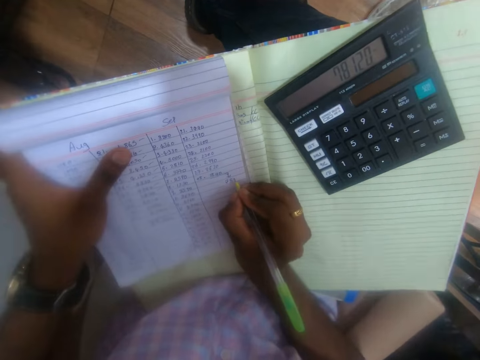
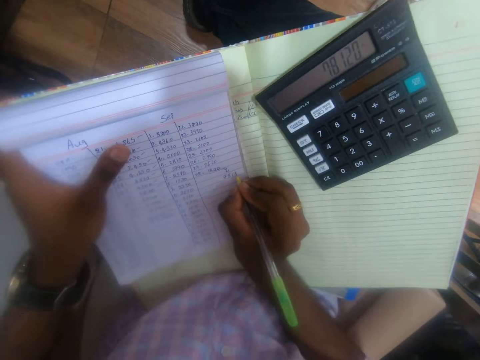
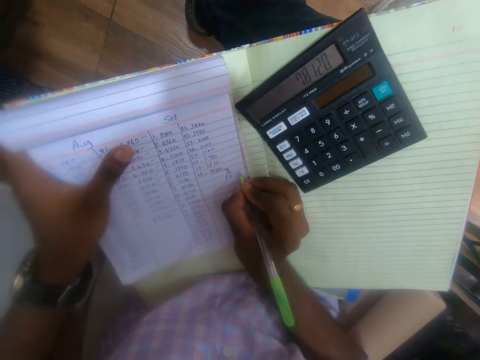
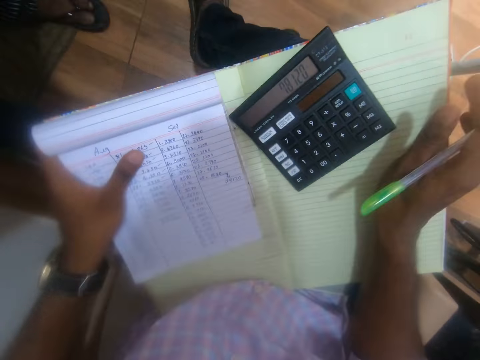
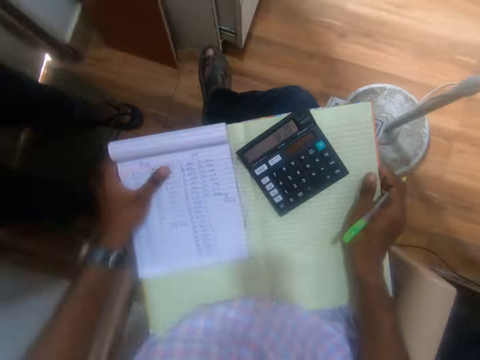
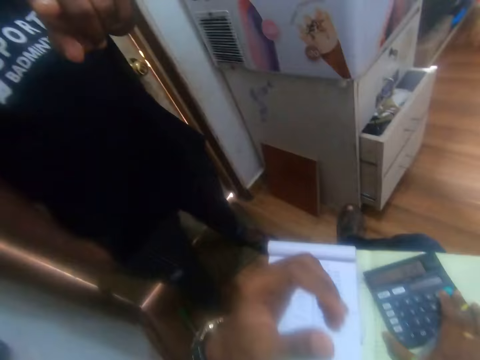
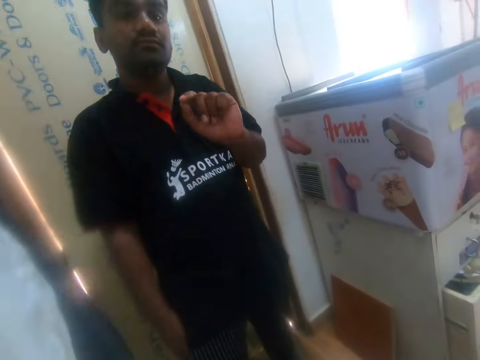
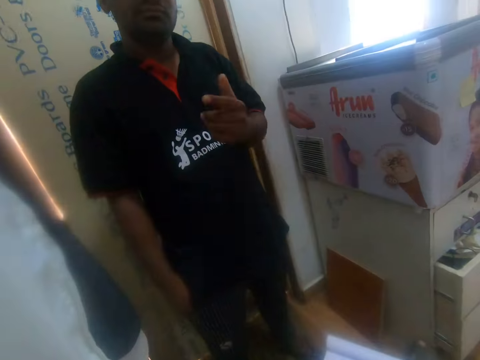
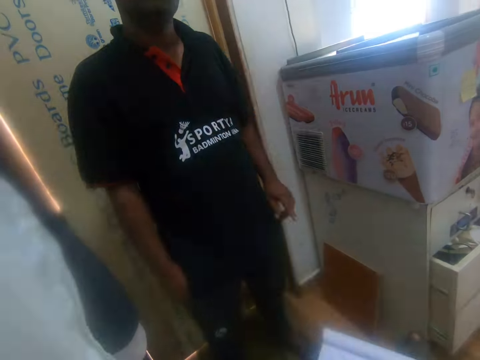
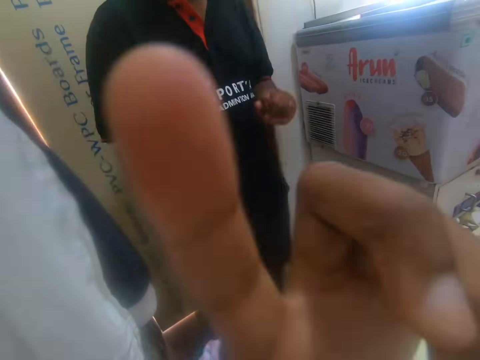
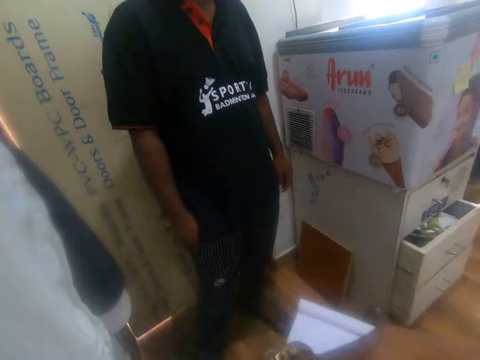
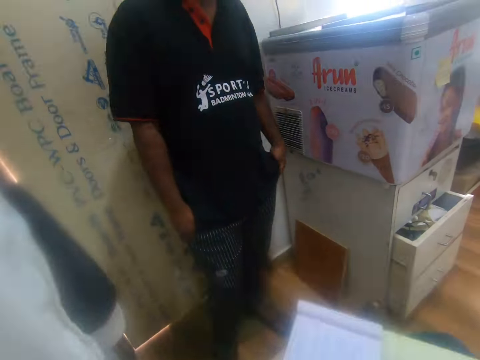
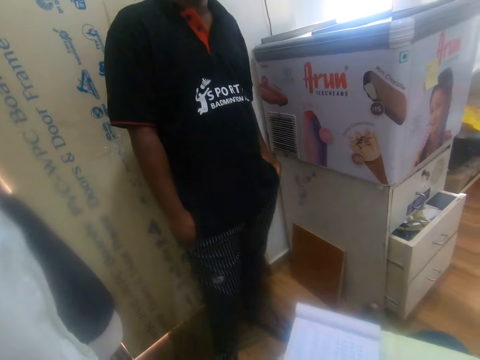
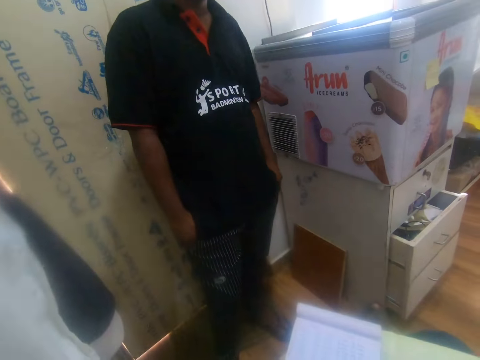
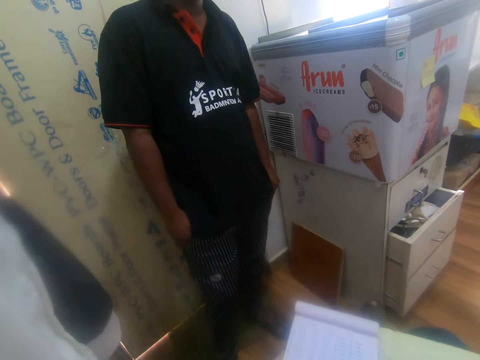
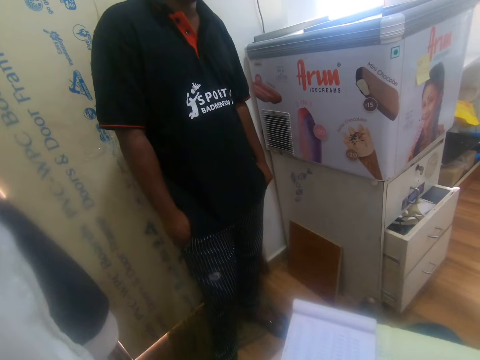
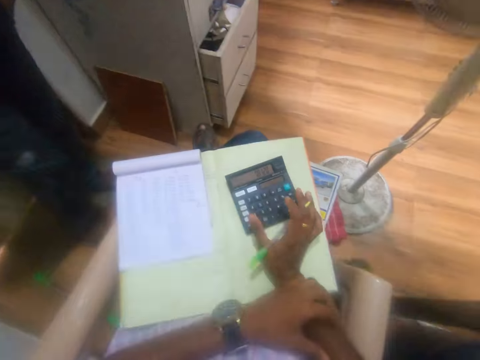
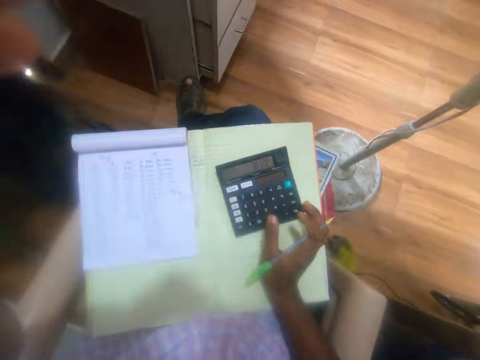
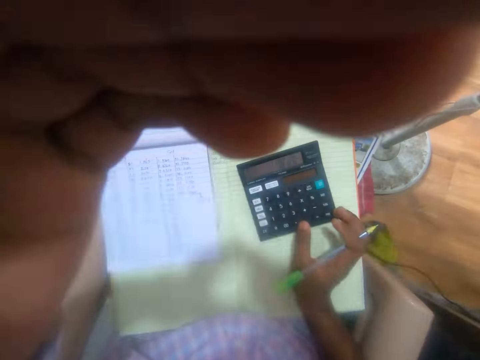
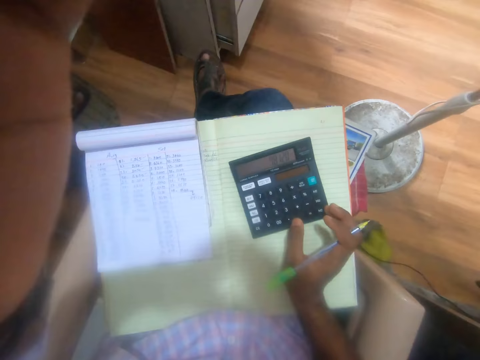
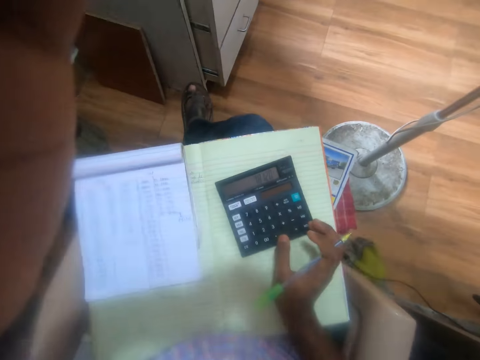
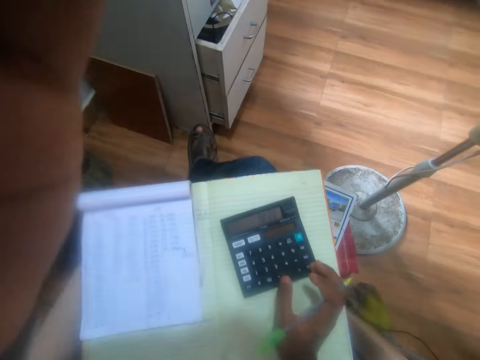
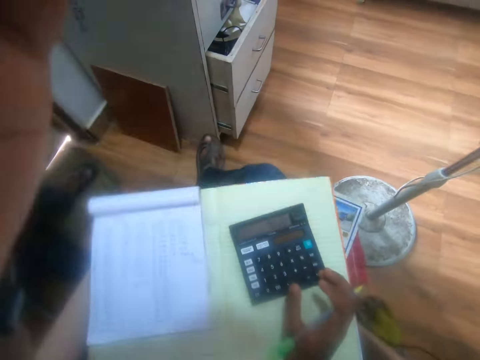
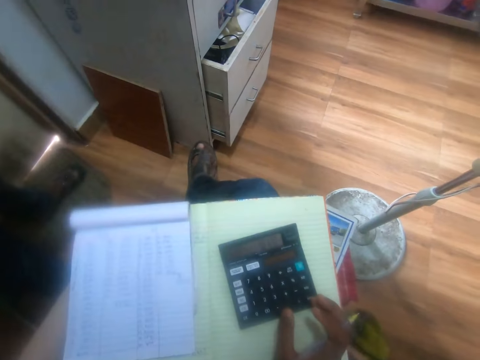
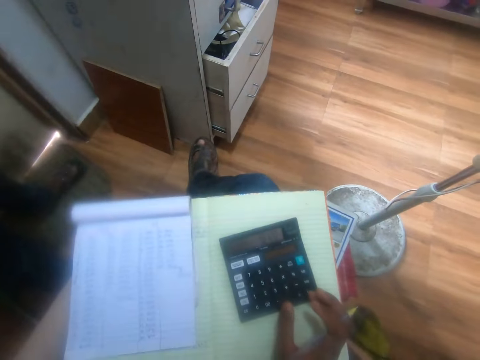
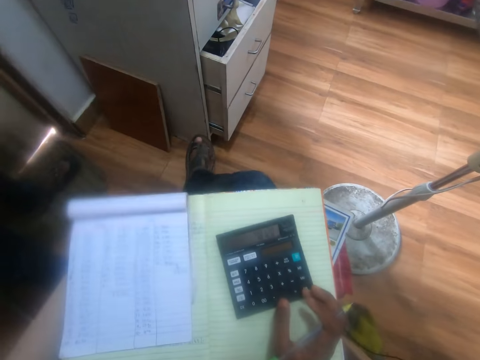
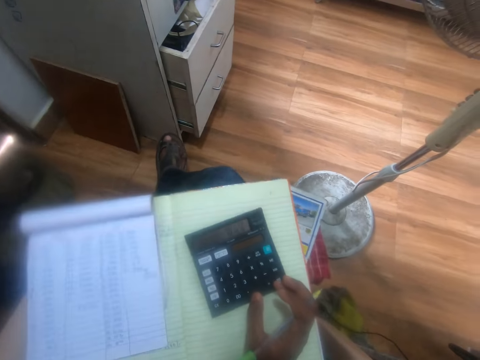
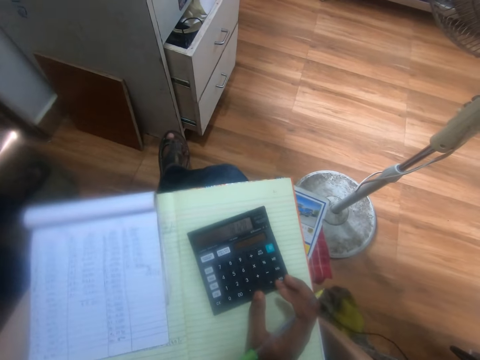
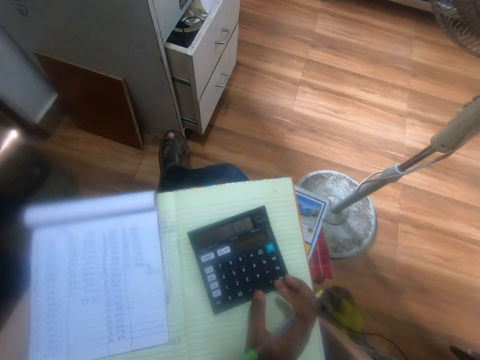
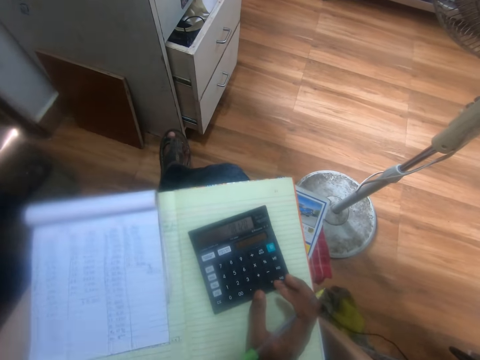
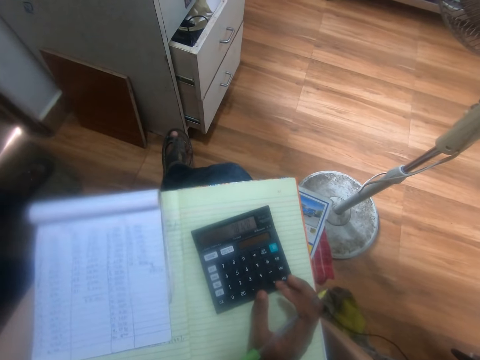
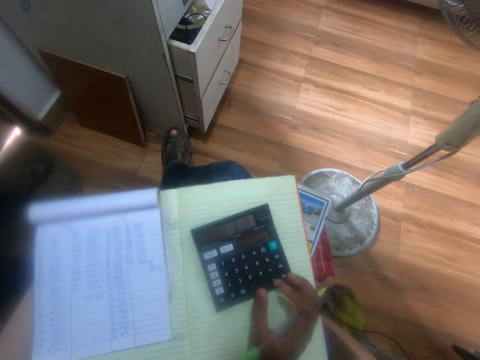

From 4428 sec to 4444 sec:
The camera wearer adjusts the notebook on his lap with both hands. He moves his hand. He moves the calculator on the notebook with his right hand. He raises his left hand towards his face. The man points his left hand at the camera wearer and gestures with his left hand. The camera wearer raises his left hand towards his face. He talks to the man. He holds the calculator on the notebook with his right hand. He raises his left hand towards his face. He sings.

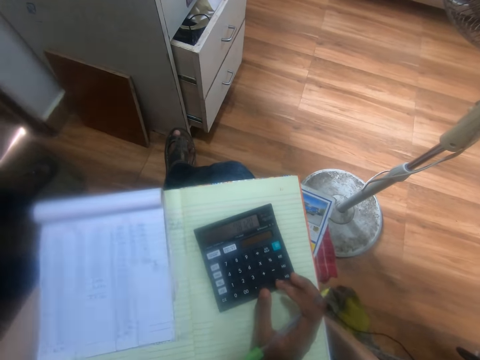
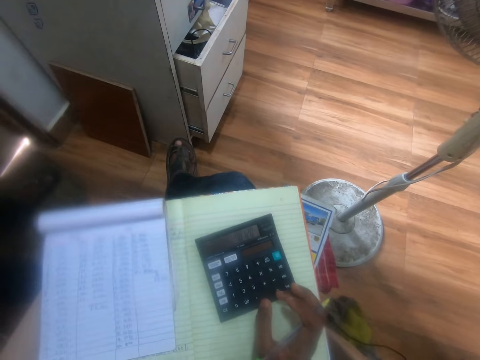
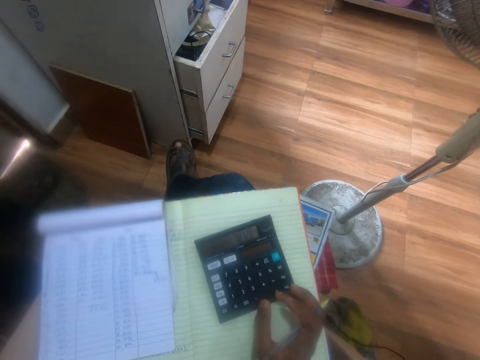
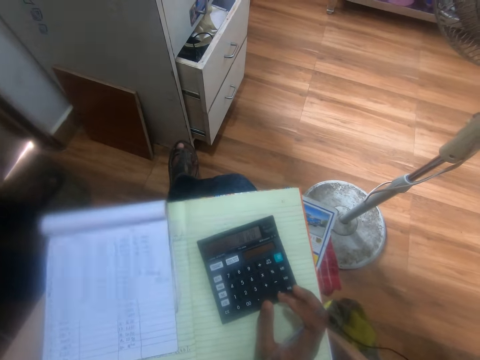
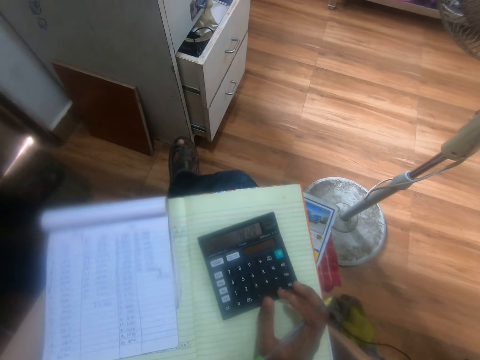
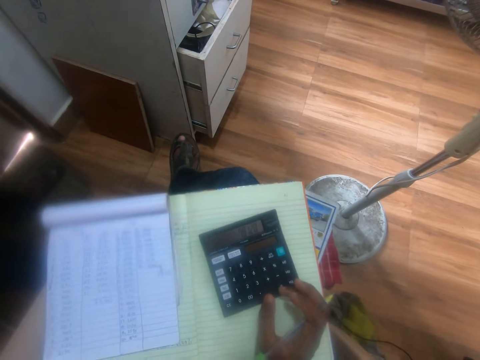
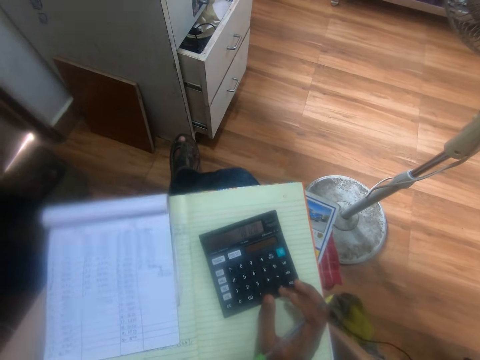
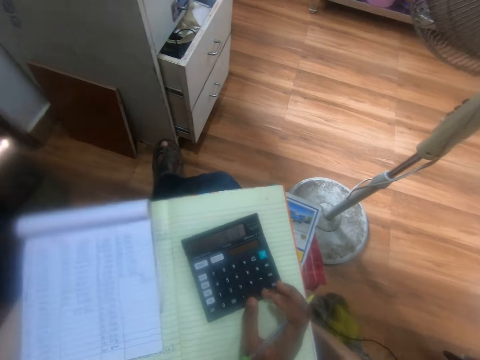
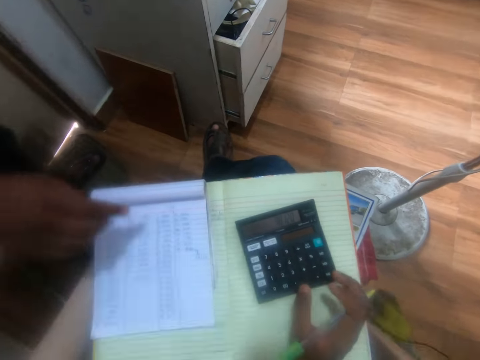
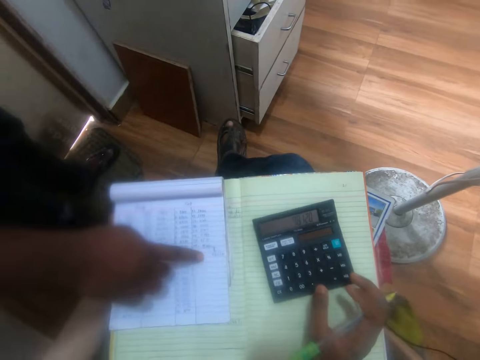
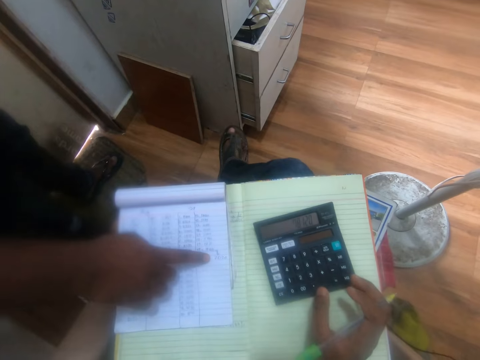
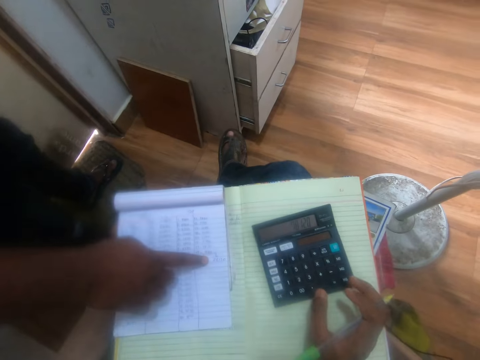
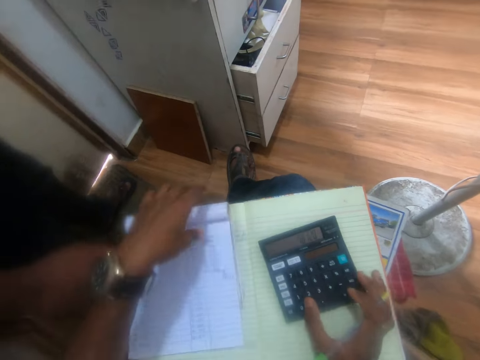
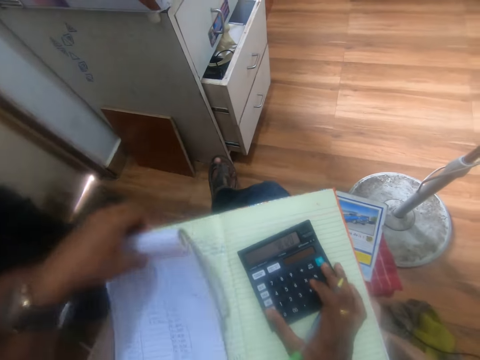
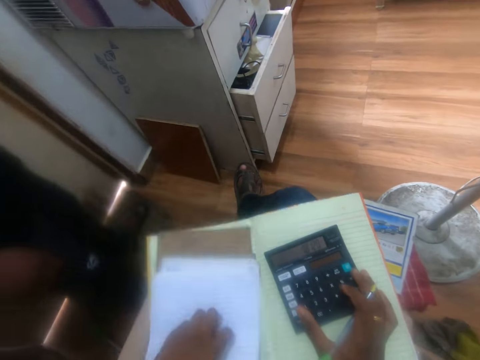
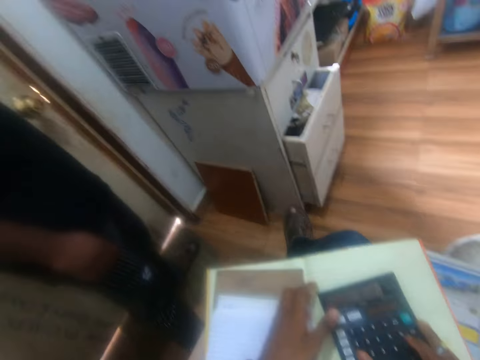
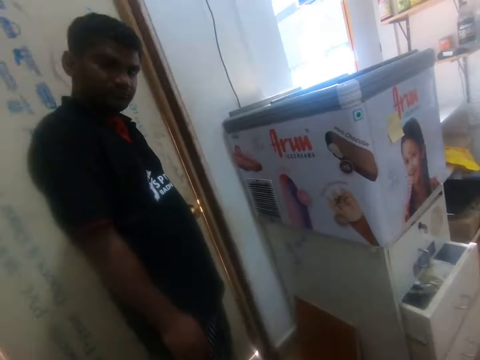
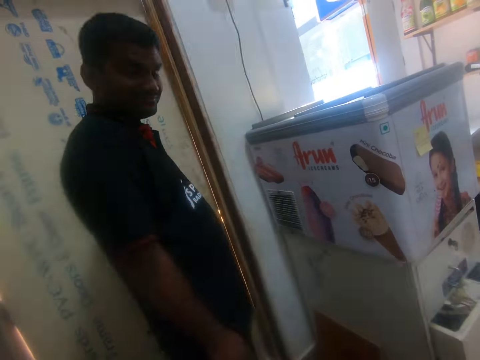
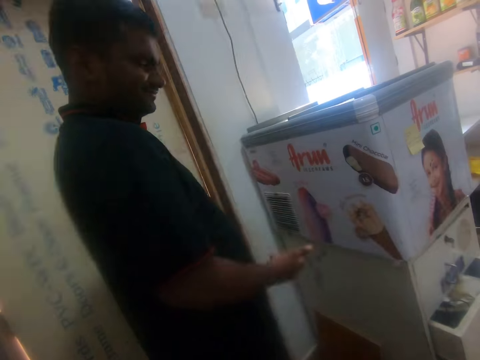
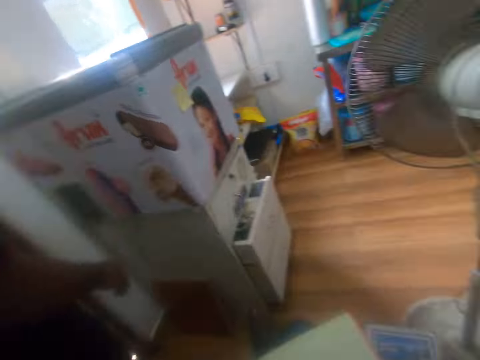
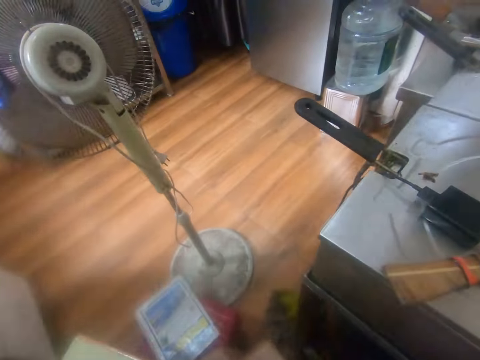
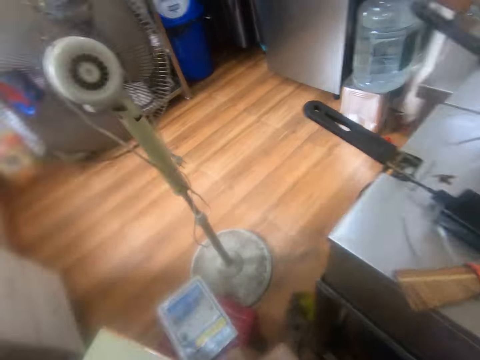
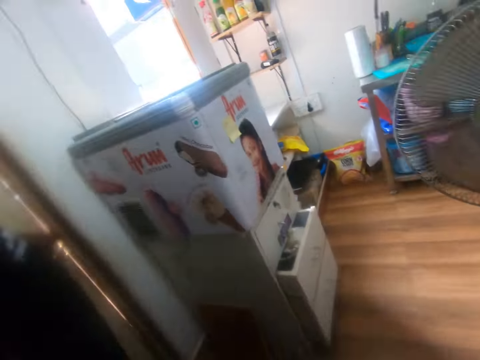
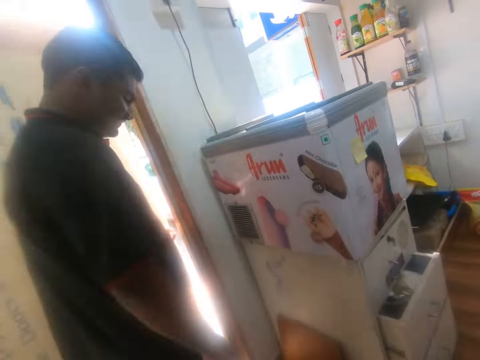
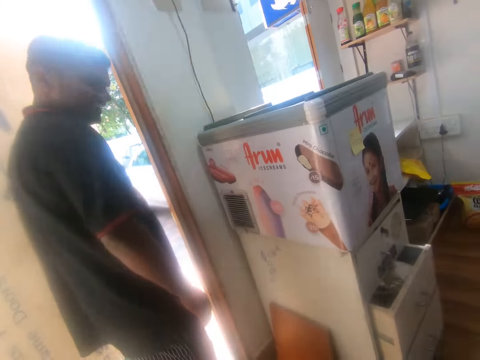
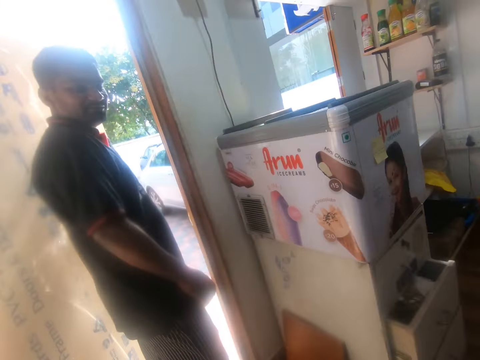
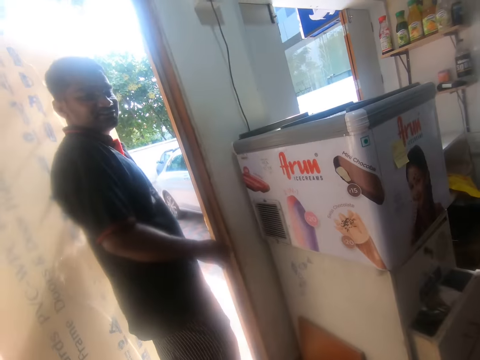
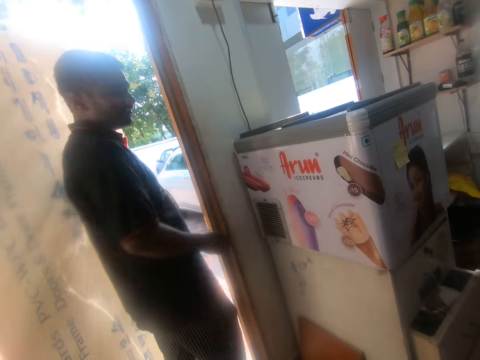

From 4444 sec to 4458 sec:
The camera wearer looks at the book. The man points his right hand at the figures on the white jotter. The camera wearer converses with the man. The man talks to the camera wearer. The camera wearer turns the white jotter on the notebook on his lap with his left hand. He talks to the man. The man gestures with his right hand to the camera wearer. The man talks to the camera wearer. The man holds the door handle with his left hand and opens the door with the handle in his left hand. The man talks to the camera wearer.
